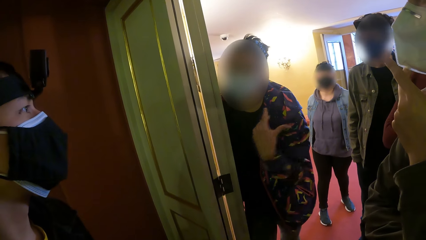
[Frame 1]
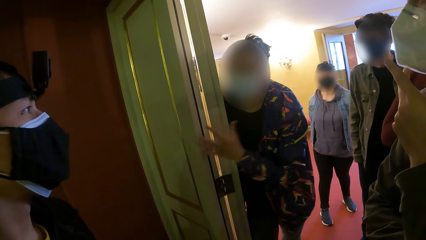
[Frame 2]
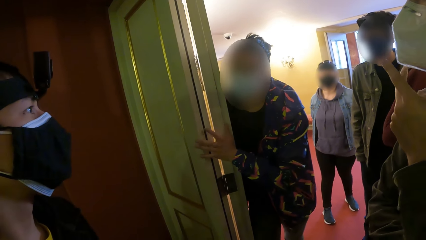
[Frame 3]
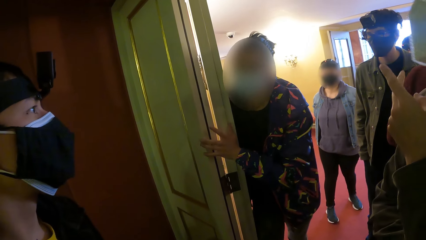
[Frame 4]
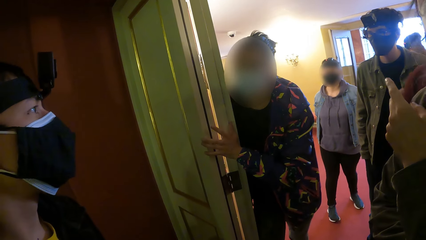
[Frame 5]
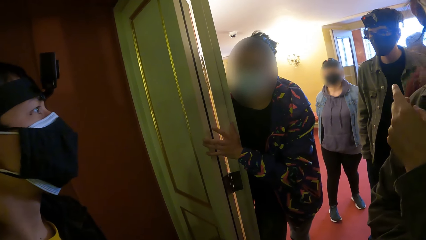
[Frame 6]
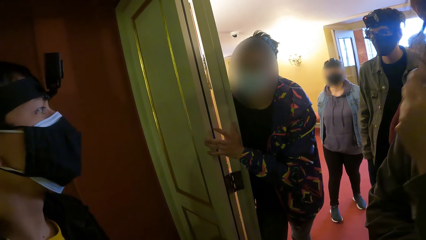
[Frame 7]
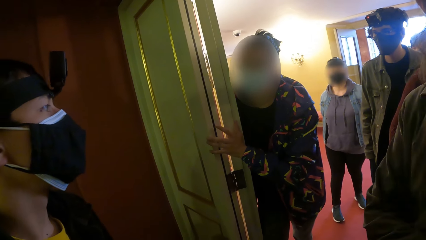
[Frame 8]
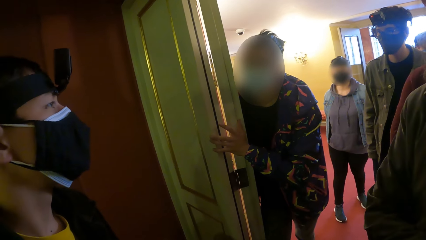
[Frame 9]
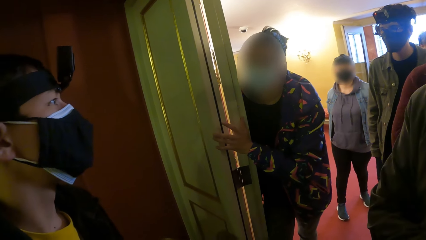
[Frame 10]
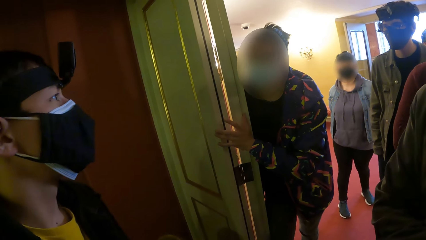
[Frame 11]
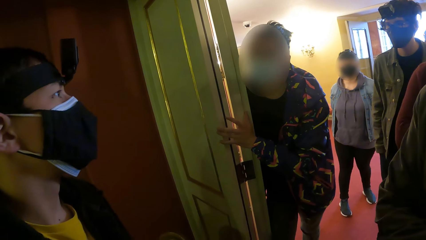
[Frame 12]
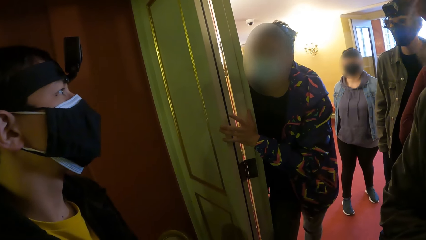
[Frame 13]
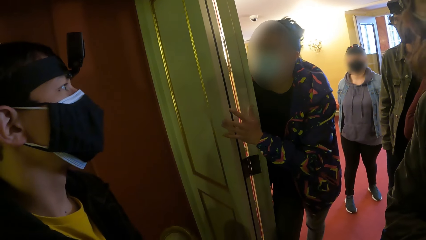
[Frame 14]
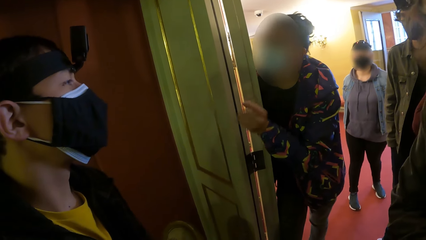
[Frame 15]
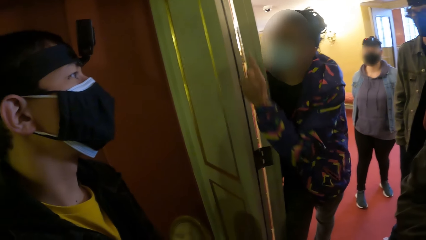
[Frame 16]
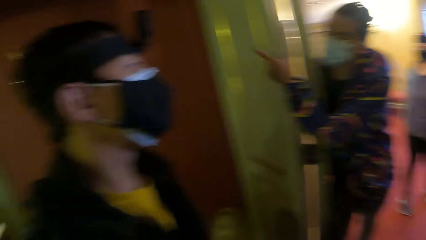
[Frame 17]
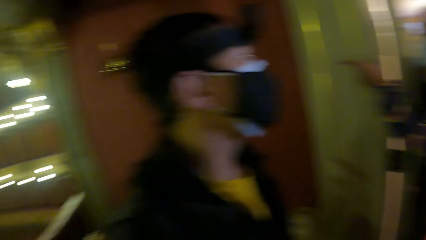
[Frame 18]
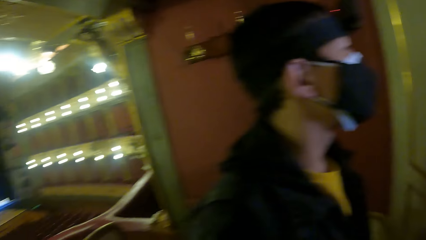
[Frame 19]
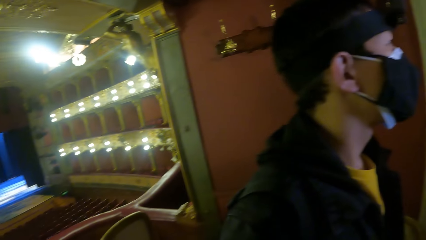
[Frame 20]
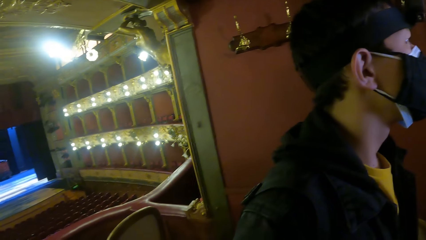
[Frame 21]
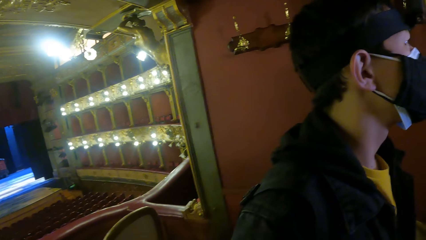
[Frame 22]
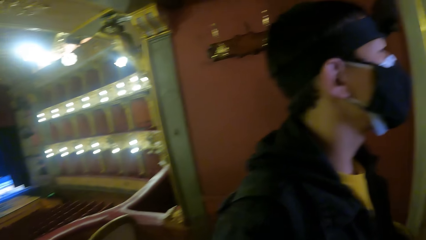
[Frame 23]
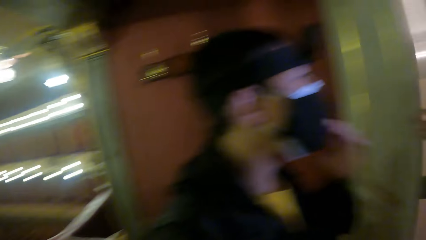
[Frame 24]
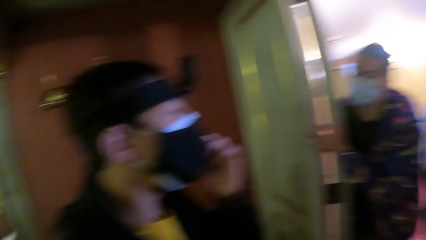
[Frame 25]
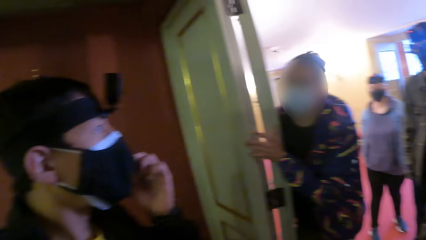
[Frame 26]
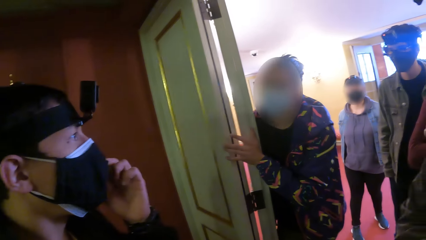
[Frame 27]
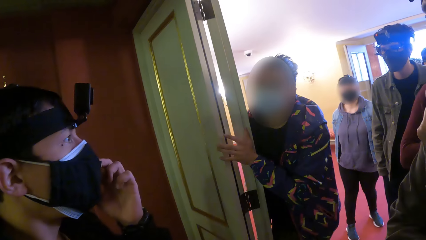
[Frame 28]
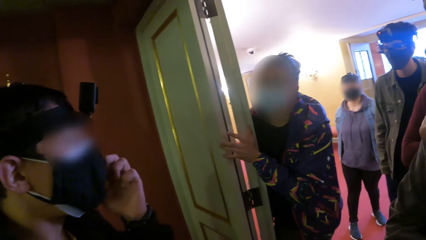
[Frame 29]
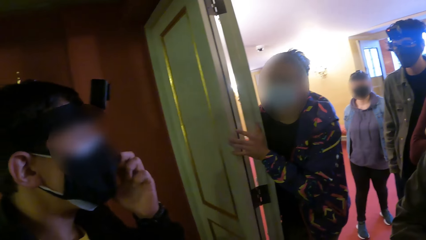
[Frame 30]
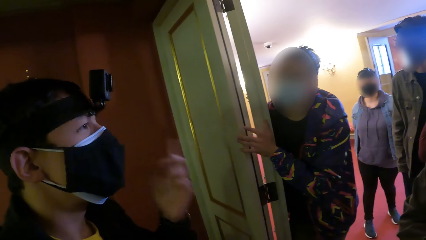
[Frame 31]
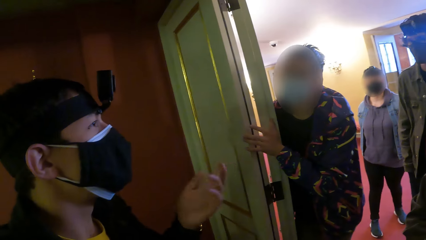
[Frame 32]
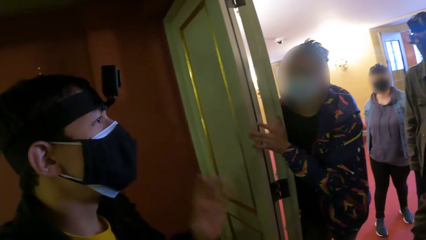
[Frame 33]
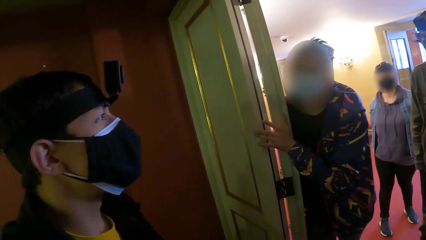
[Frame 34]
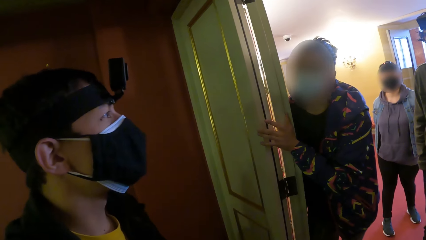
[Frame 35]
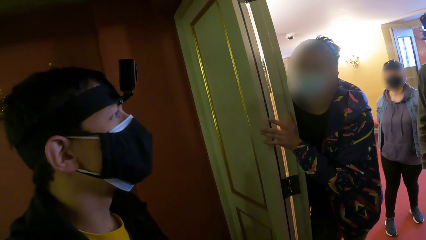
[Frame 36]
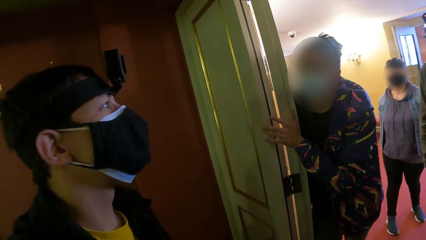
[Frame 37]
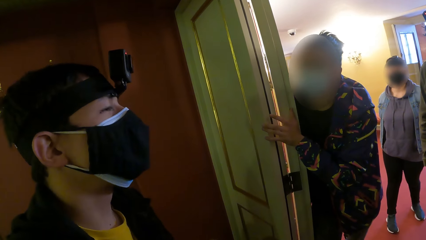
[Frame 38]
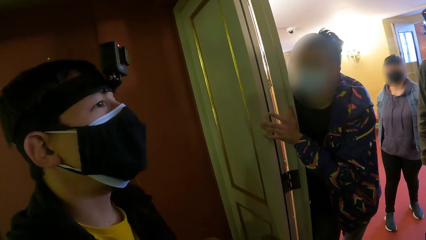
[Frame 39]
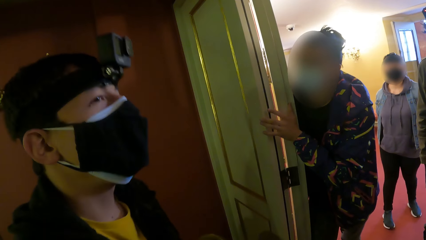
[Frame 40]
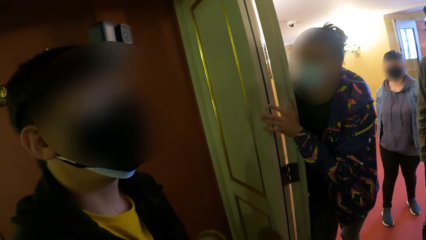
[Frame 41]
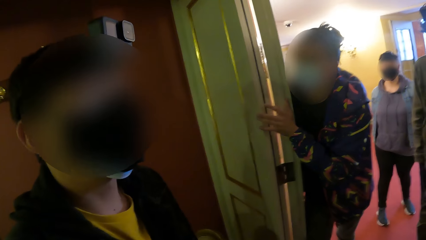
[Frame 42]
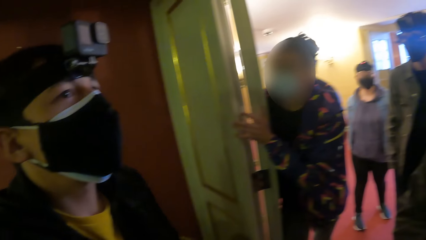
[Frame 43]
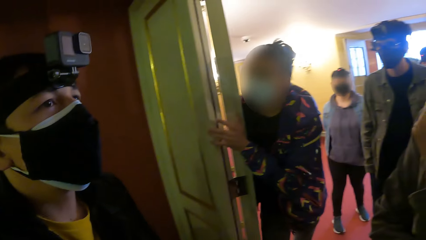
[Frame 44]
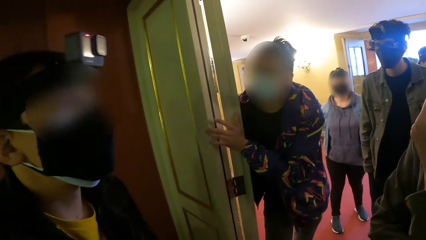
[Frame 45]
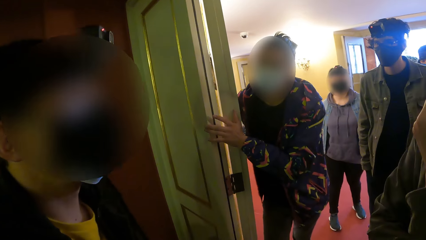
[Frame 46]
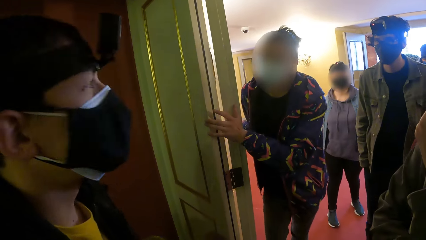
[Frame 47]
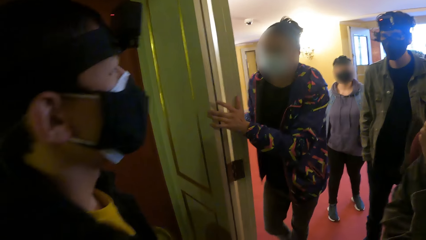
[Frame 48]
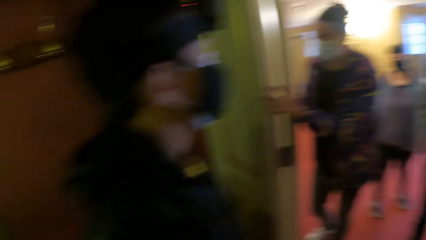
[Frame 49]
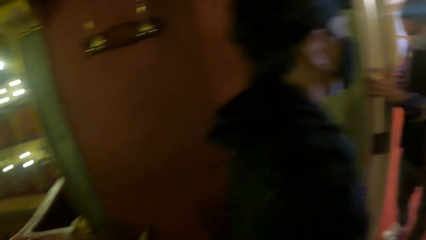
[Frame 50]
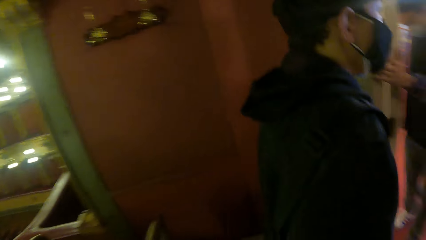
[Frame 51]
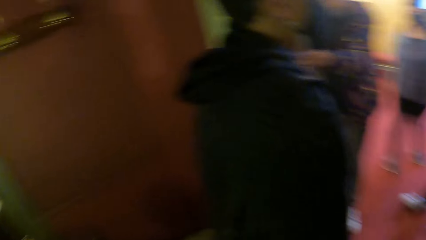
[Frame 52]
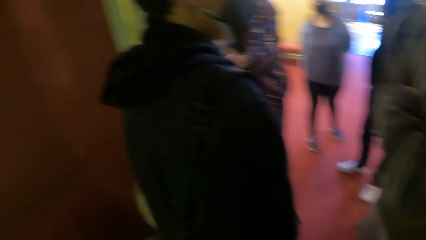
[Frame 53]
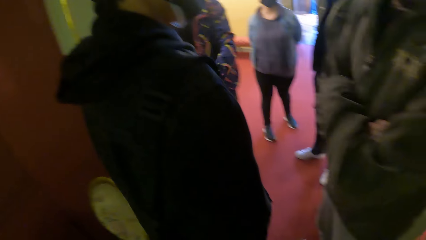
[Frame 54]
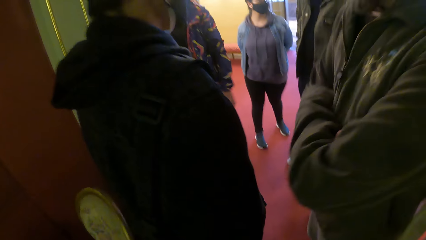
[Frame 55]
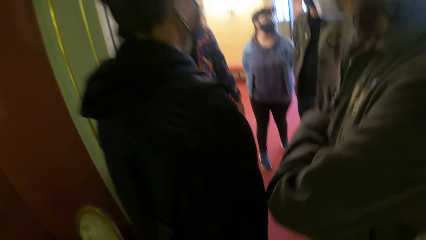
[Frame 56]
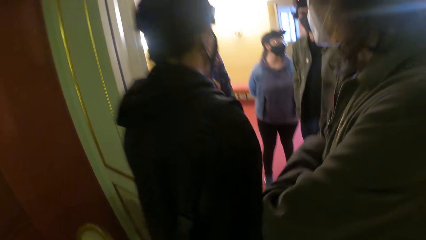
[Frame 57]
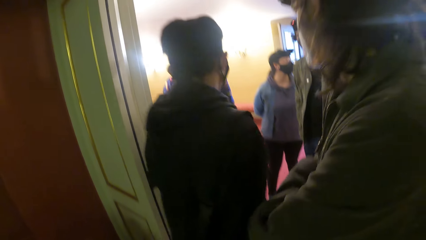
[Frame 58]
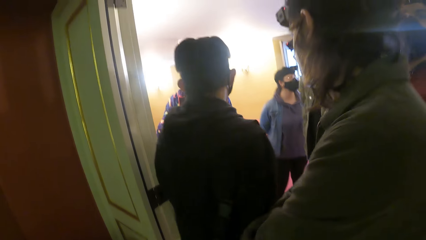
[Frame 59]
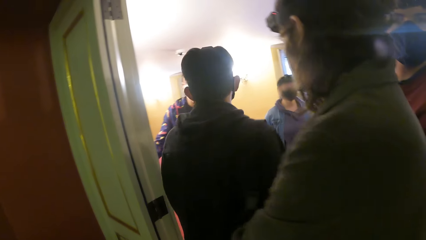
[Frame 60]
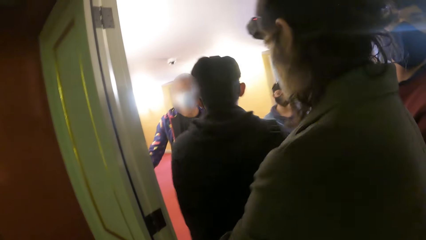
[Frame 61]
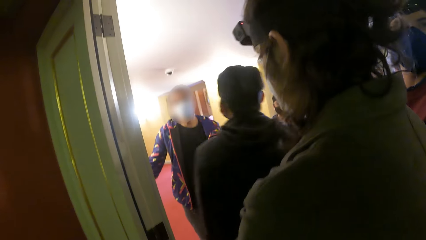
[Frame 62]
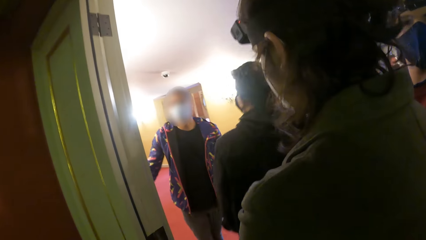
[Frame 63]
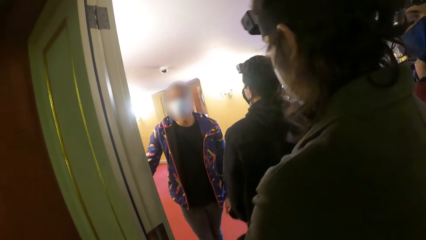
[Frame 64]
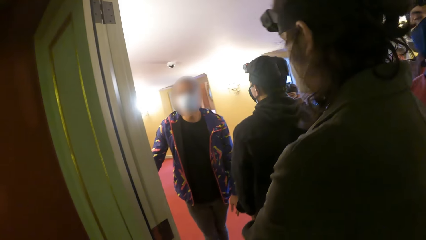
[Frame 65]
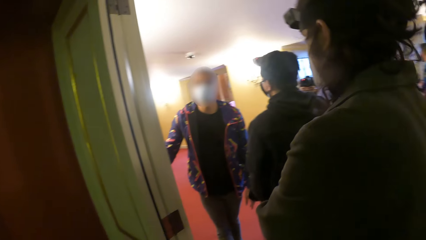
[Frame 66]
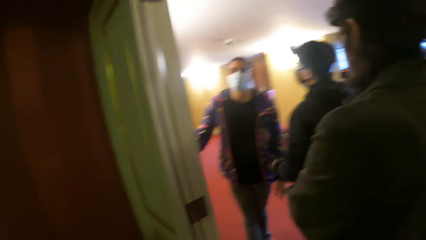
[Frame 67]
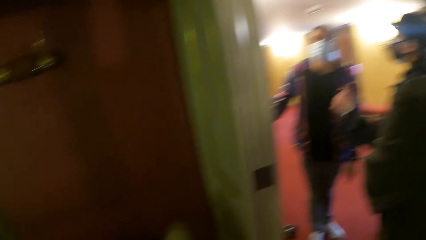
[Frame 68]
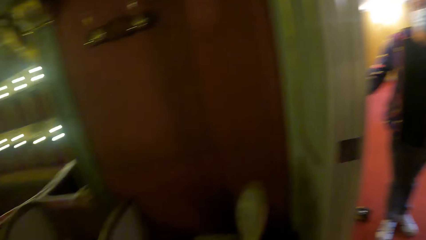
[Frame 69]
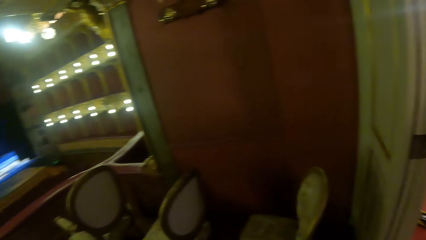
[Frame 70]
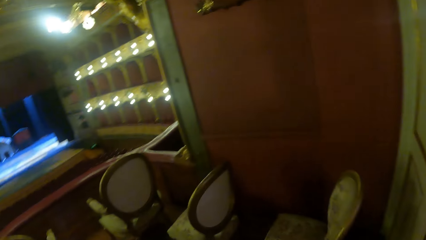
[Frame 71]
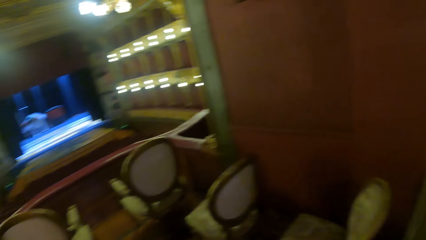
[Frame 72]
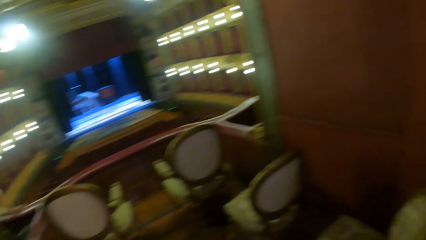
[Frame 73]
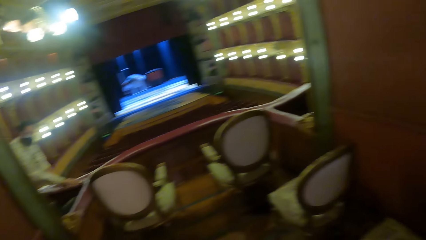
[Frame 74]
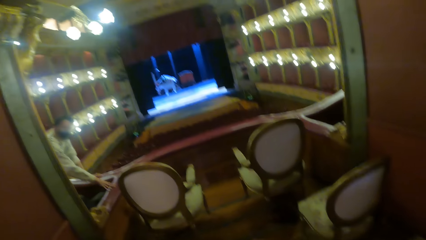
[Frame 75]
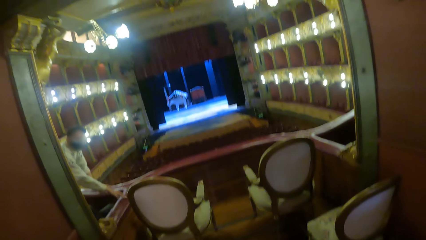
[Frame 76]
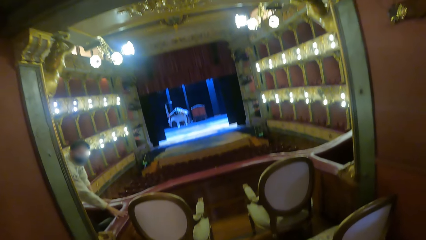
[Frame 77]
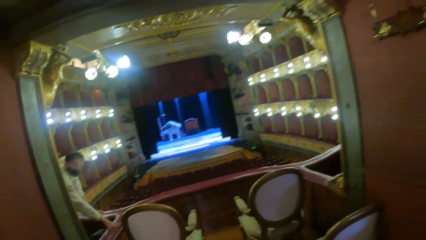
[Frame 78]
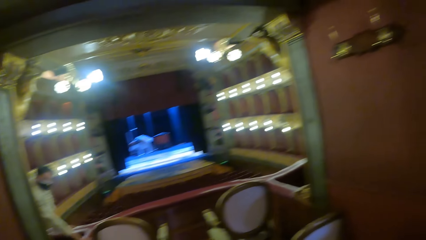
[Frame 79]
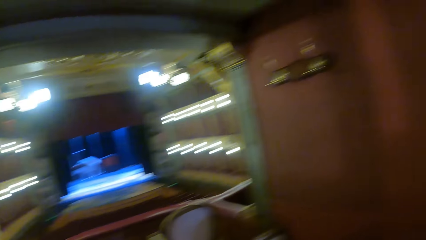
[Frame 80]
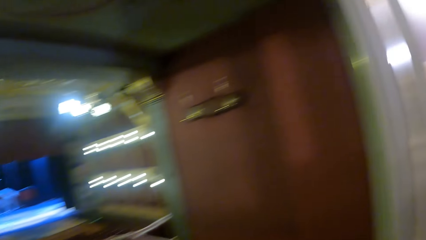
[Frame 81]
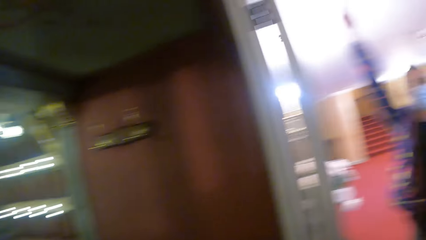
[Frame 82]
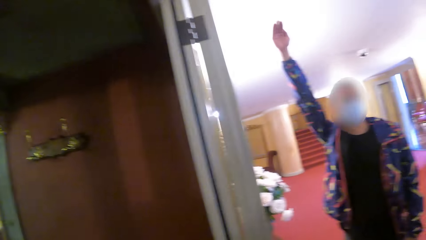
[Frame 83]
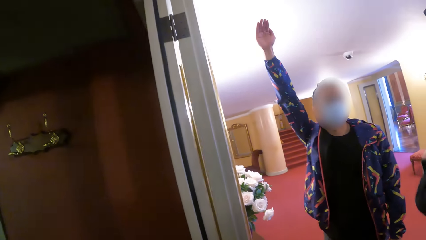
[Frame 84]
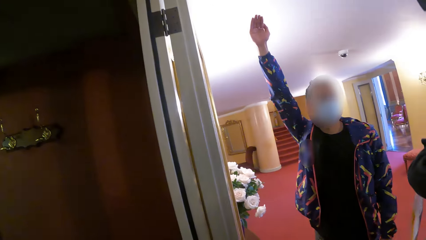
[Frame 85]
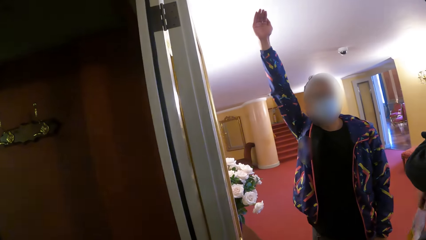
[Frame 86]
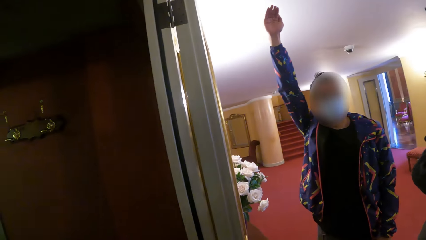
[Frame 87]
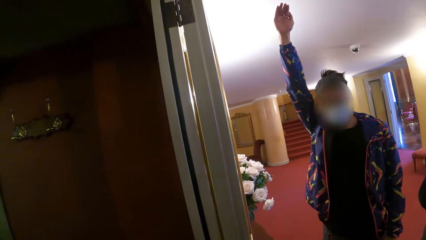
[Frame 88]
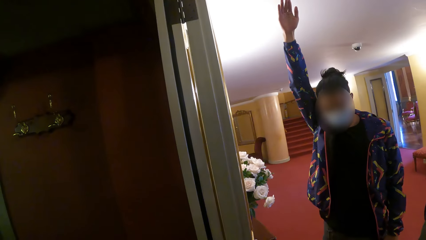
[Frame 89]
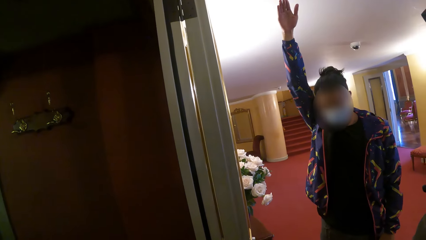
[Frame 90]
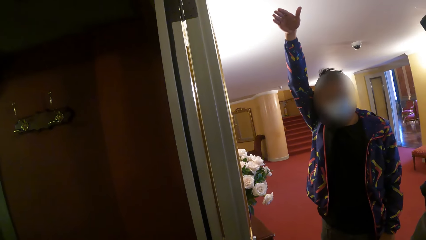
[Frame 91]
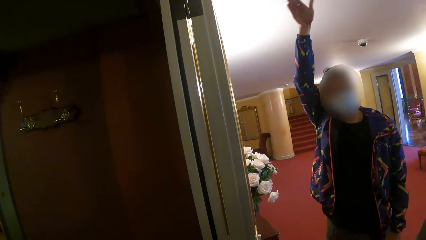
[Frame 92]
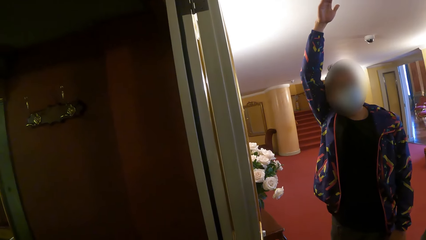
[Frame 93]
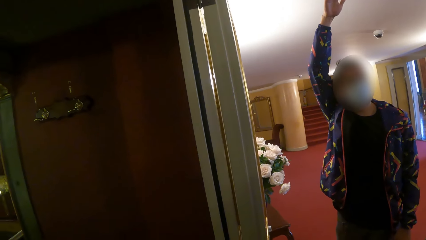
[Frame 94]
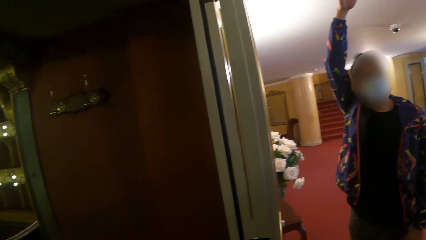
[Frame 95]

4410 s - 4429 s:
A man places his left hand on the door of the hall. He gesticulates with his left hand. Another man touches his face mask with his left hand. He gesticulates with his left hand and walks out of the hall. Another man walks out of the hall. The second man raises his left hand. The first man raises his right hand.
